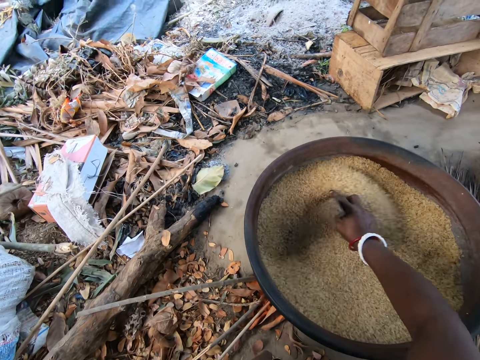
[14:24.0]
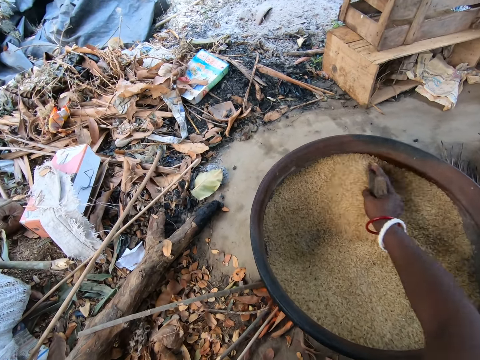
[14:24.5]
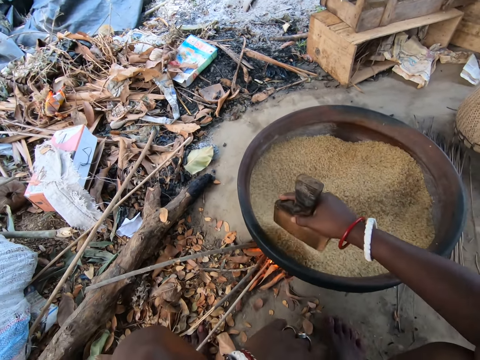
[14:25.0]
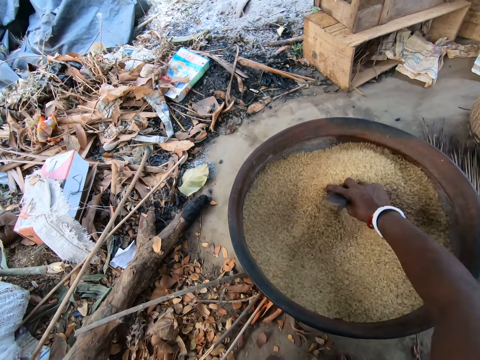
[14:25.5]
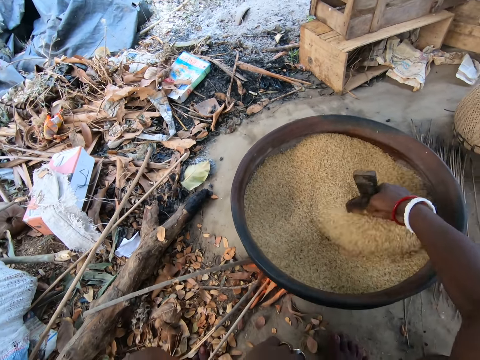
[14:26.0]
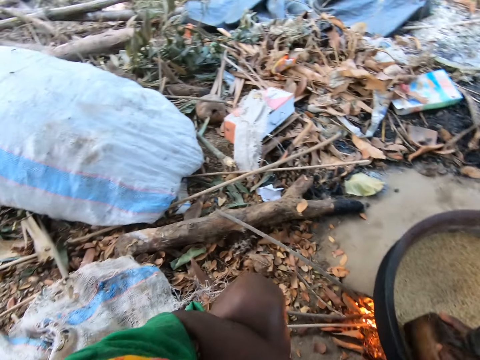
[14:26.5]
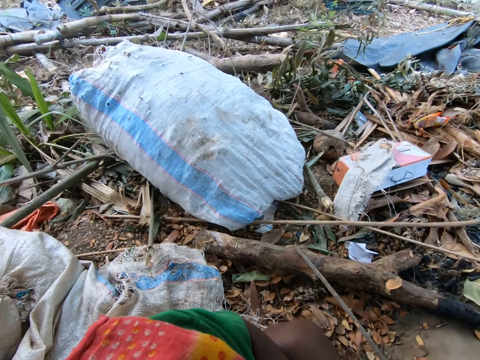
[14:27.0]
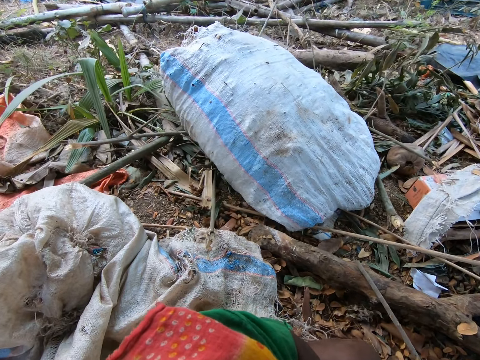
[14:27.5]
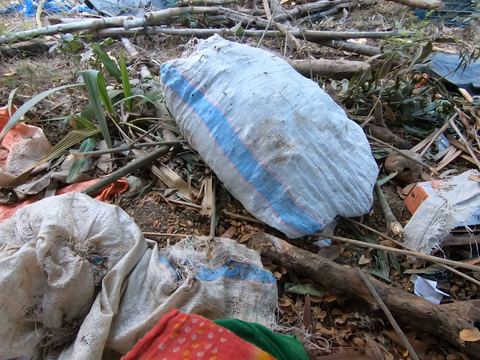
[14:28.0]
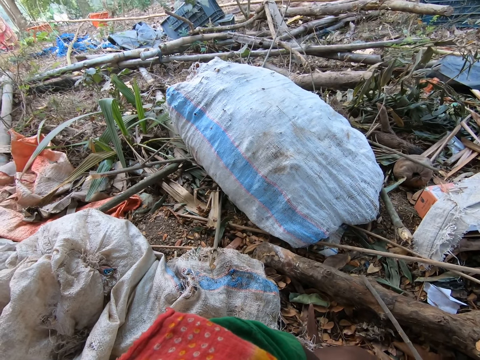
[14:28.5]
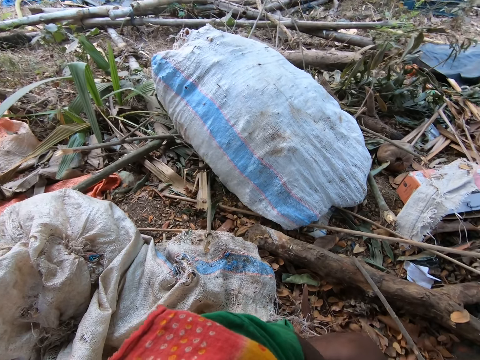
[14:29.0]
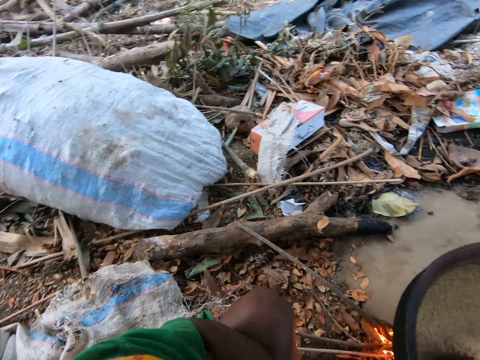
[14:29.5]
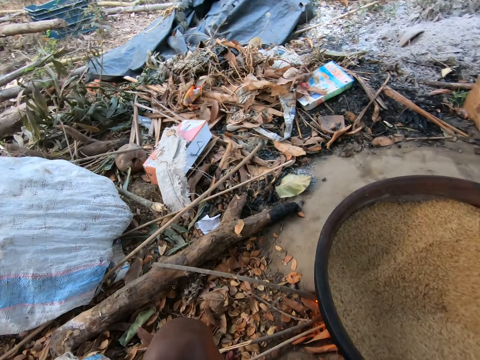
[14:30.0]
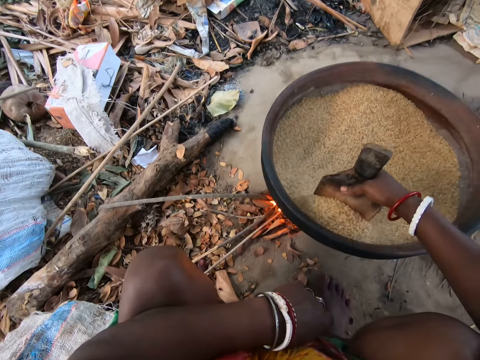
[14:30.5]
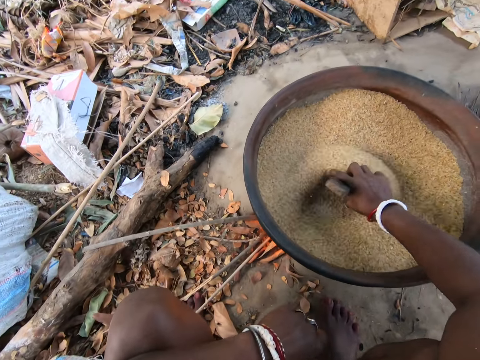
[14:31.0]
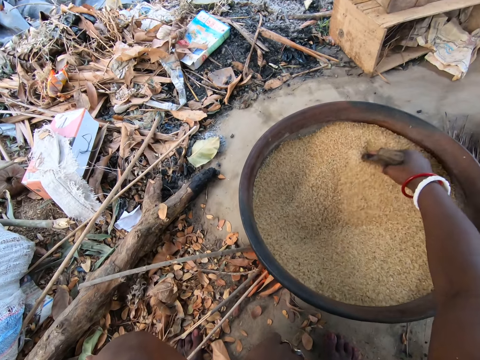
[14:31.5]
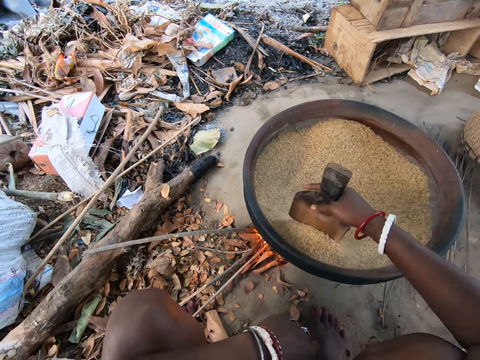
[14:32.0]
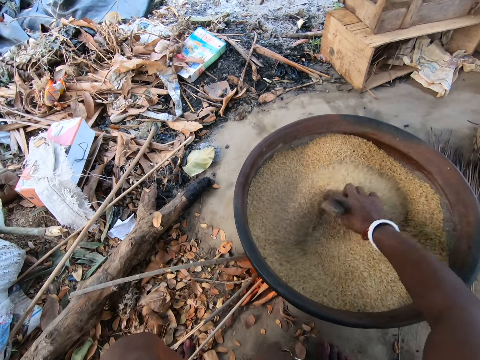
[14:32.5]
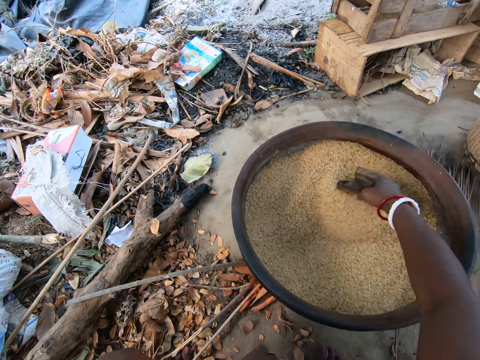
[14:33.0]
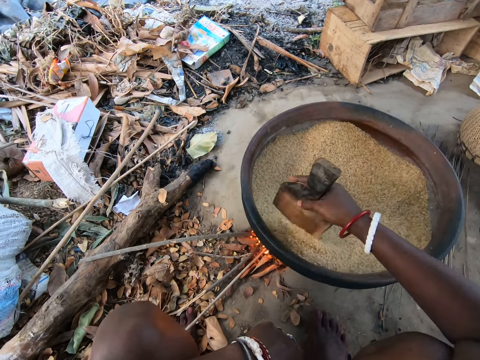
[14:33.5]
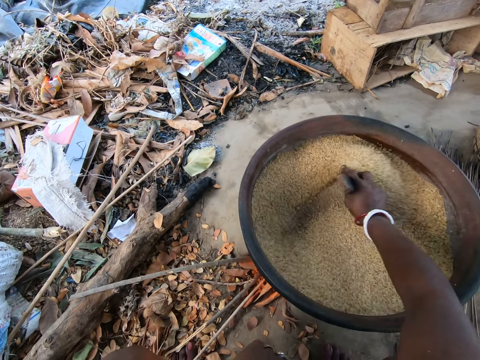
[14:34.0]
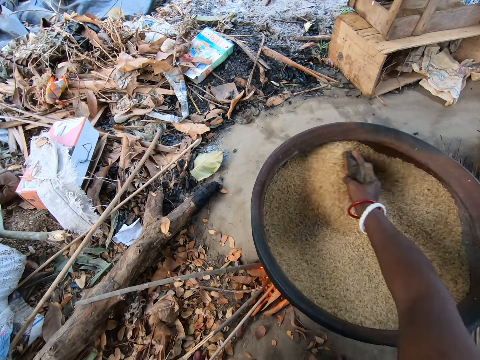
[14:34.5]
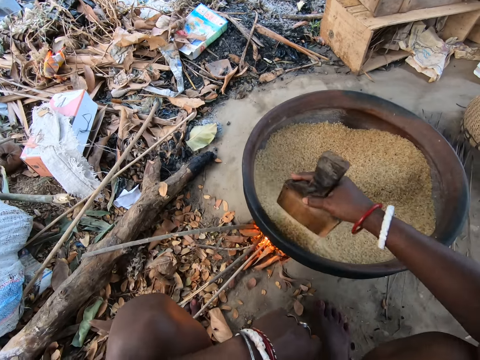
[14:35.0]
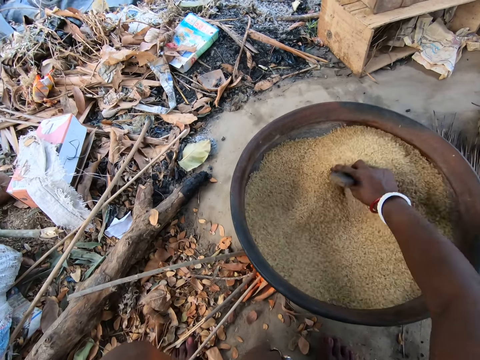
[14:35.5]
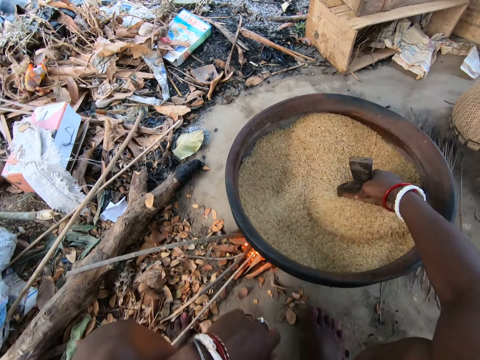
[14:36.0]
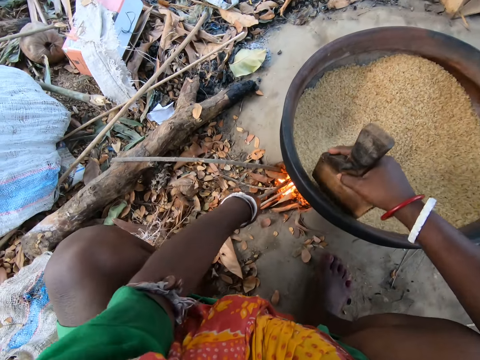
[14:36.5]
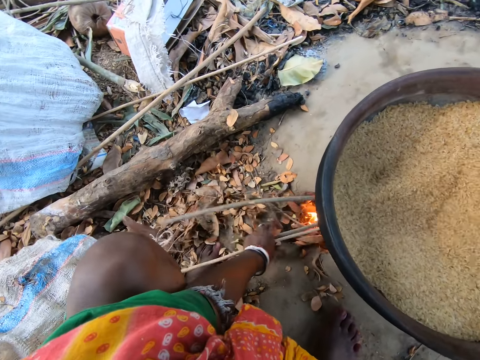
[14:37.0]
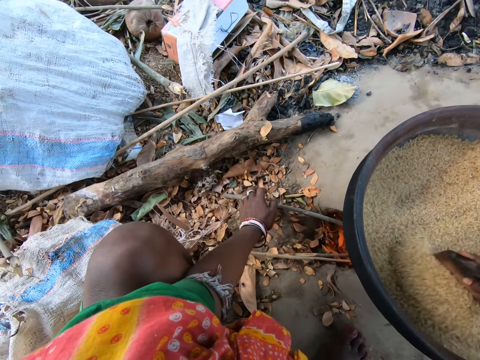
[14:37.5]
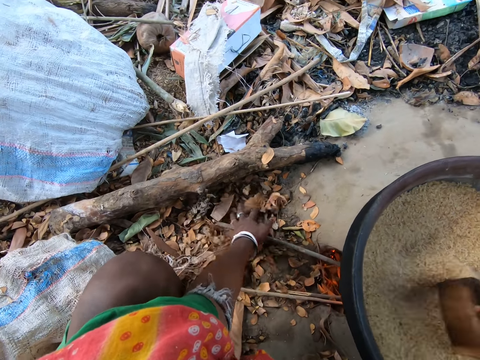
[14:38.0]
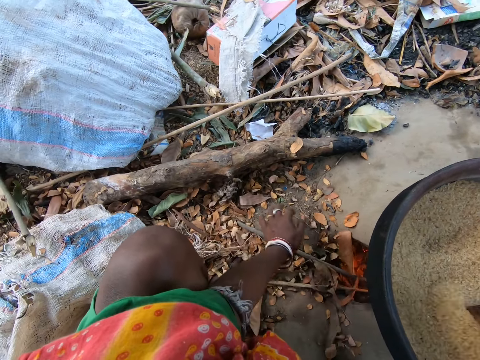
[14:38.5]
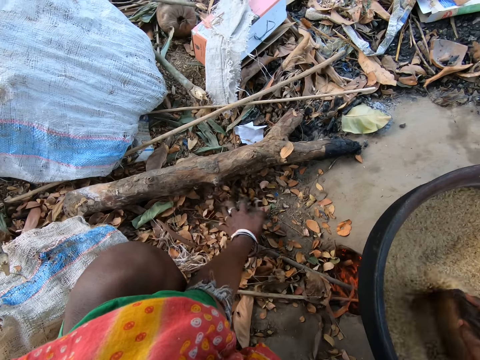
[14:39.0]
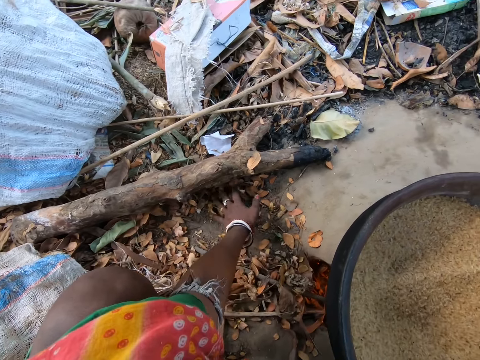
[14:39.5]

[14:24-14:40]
The camera wearer stares around. She throws woods and leaves on the ground into the earthen stove with her left hand. She shouts.

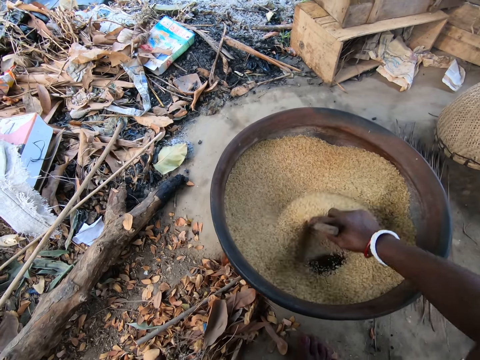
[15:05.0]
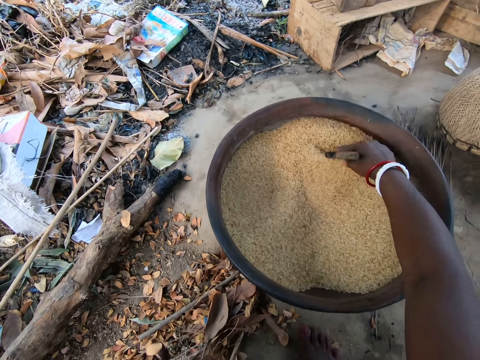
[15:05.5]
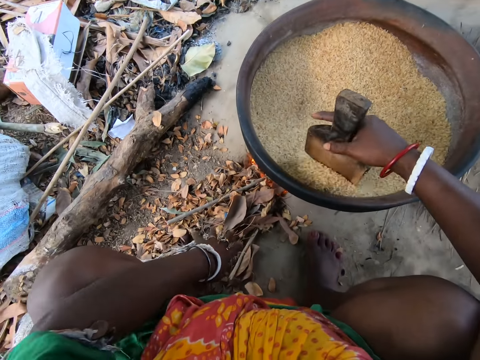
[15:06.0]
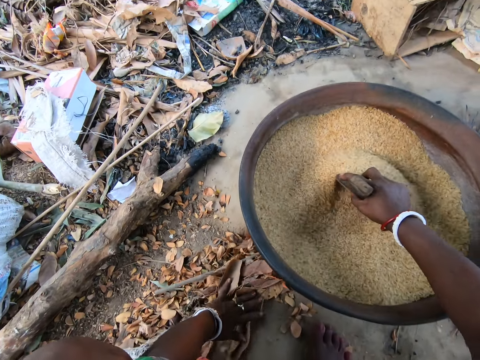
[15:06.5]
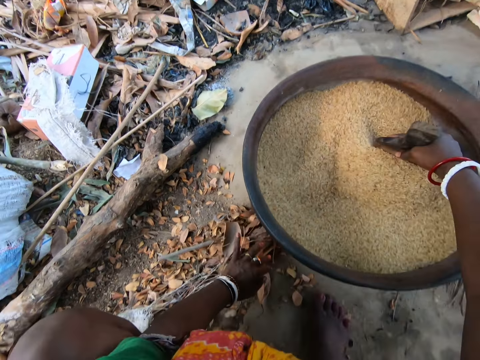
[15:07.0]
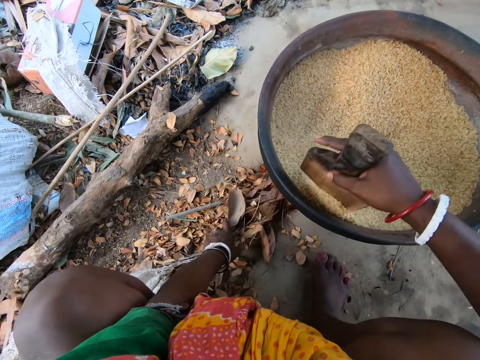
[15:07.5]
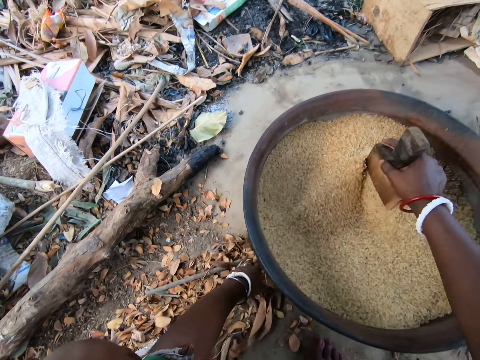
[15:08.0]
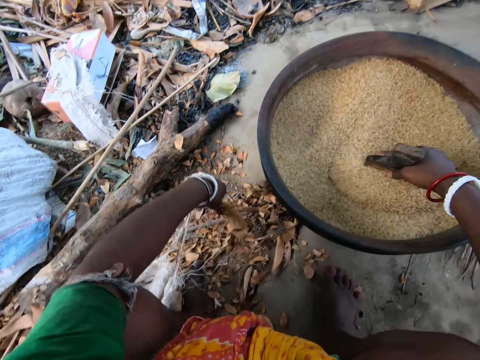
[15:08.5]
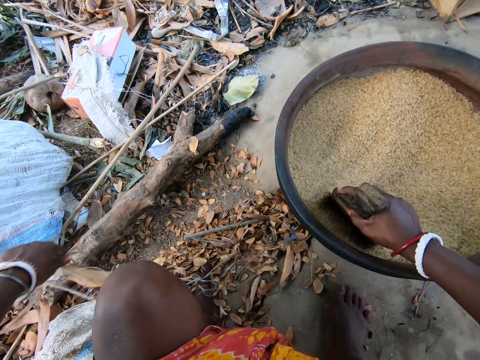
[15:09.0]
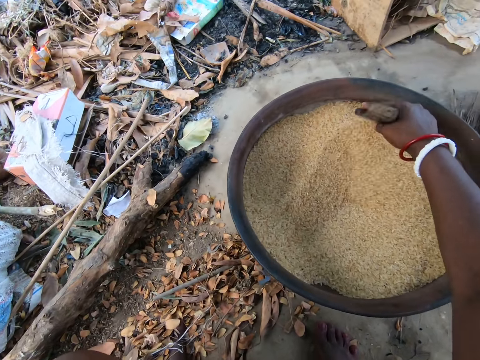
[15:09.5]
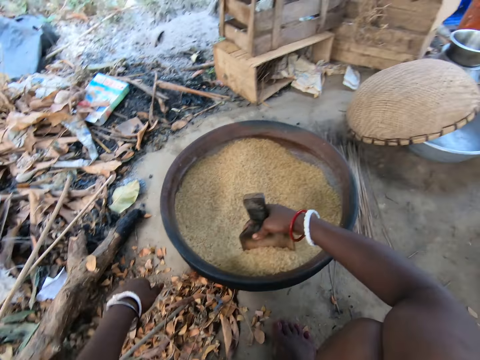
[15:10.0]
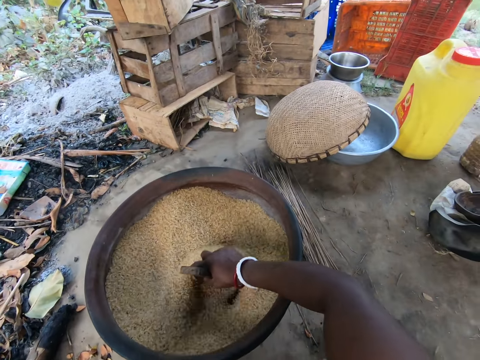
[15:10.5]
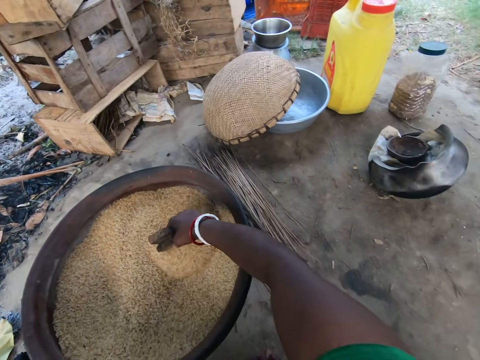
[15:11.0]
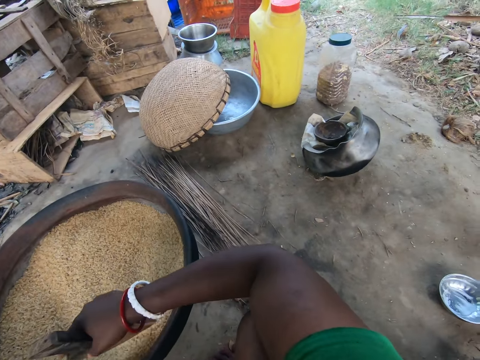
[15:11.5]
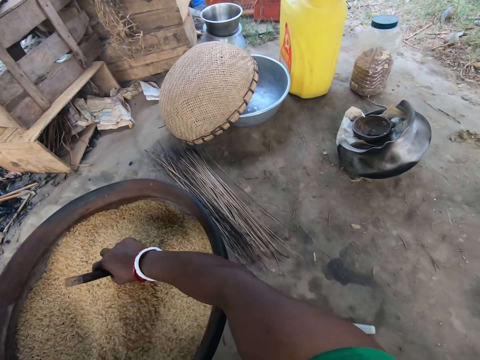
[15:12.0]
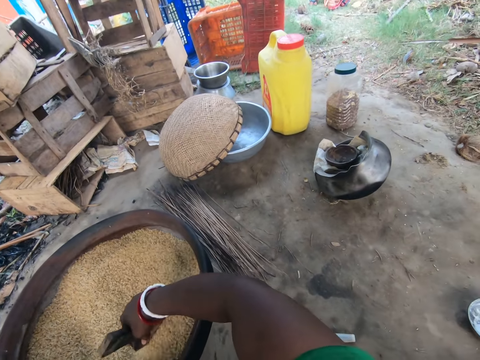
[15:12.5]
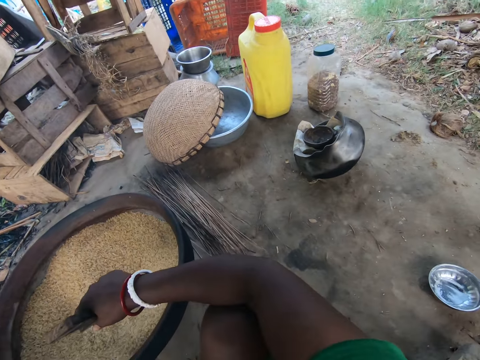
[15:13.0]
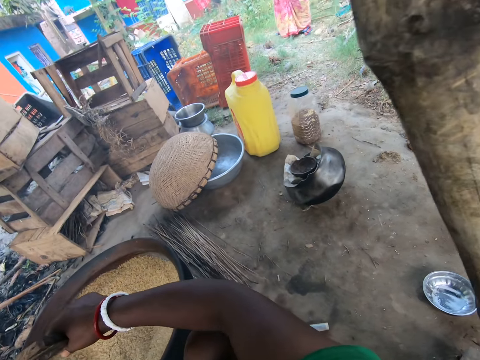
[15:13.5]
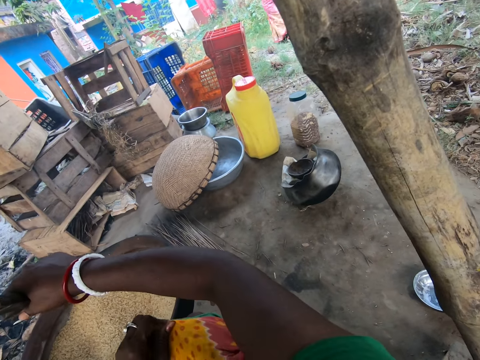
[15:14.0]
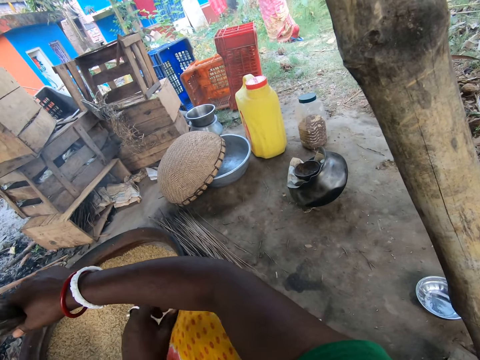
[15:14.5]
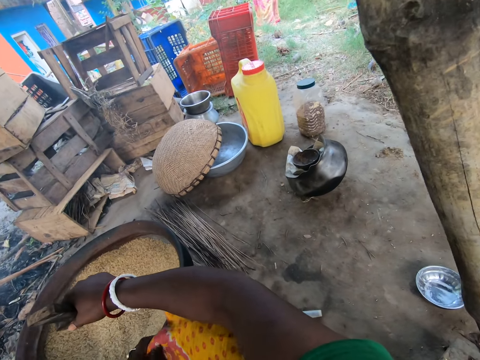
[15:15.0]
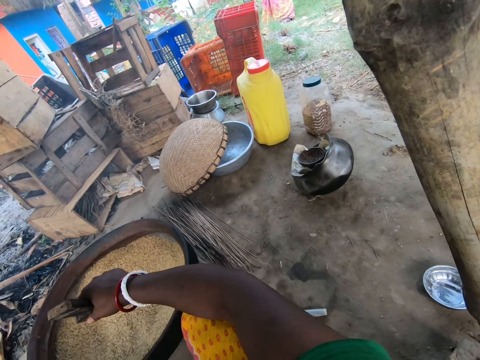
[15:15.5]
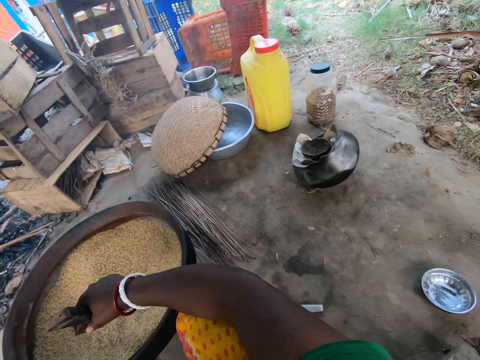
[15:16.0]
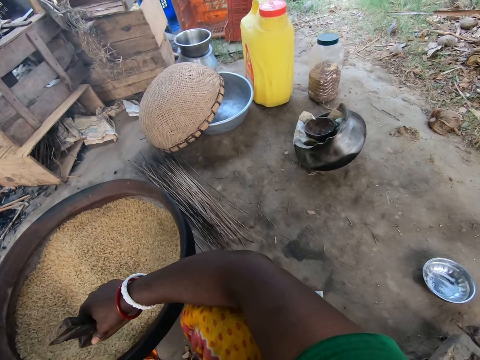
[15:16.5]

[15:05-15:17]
The camera wearer throws leaves on the ground into the earthen stove with her left hand. She converses with someone. She adjusts her wrapper on her knee with her left hand.
